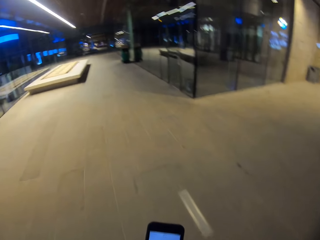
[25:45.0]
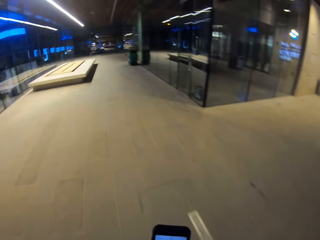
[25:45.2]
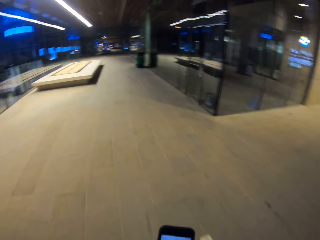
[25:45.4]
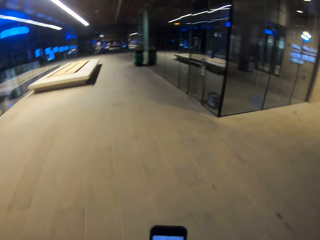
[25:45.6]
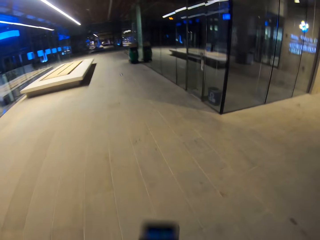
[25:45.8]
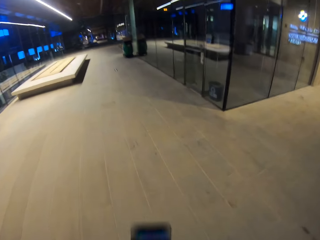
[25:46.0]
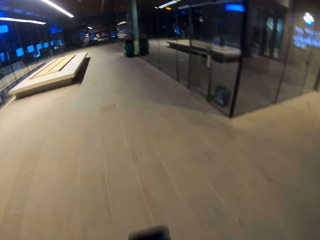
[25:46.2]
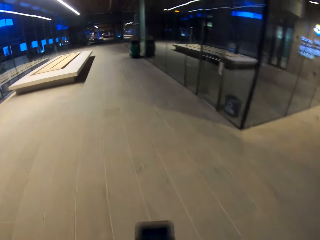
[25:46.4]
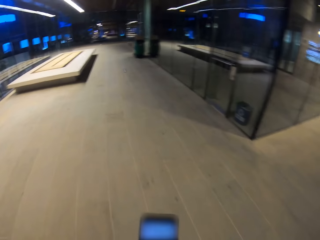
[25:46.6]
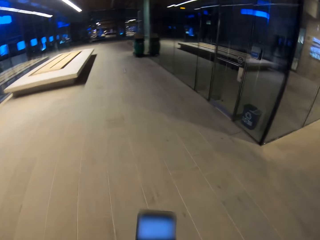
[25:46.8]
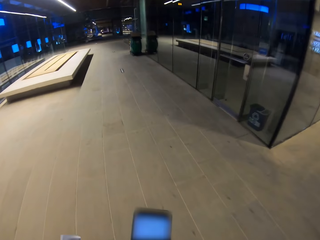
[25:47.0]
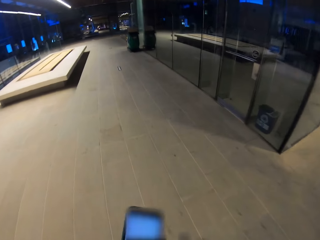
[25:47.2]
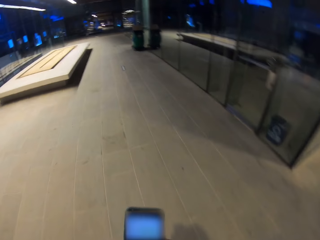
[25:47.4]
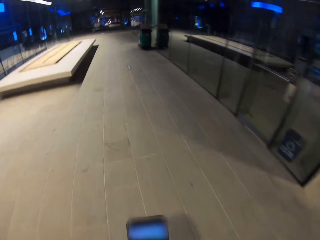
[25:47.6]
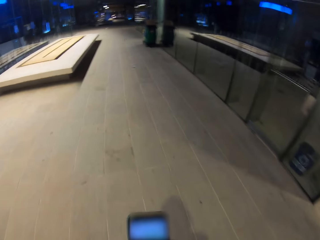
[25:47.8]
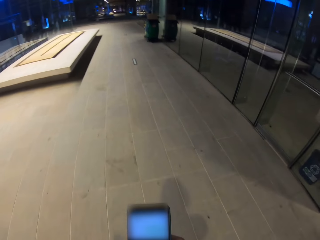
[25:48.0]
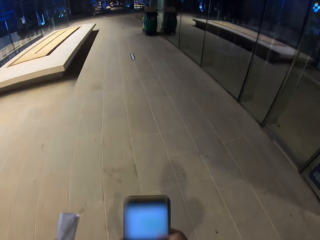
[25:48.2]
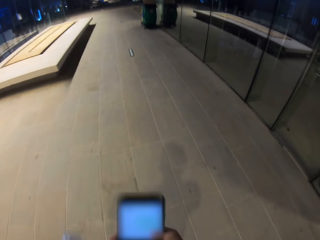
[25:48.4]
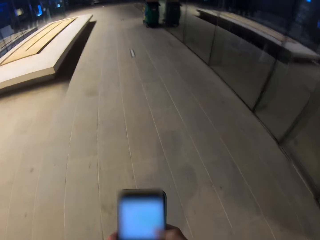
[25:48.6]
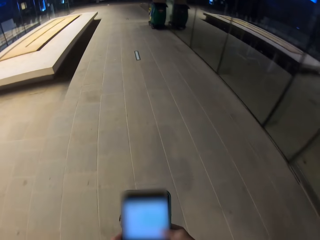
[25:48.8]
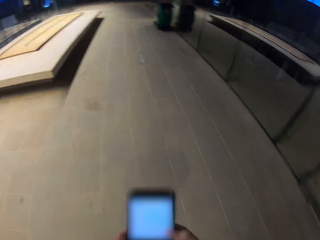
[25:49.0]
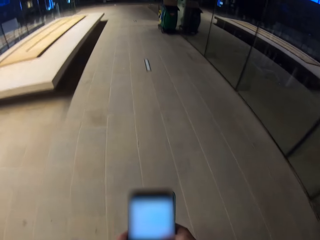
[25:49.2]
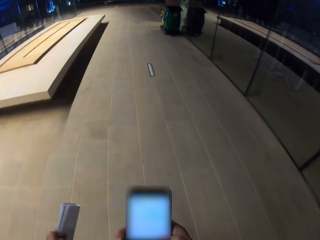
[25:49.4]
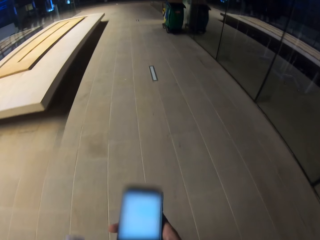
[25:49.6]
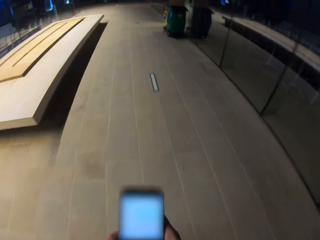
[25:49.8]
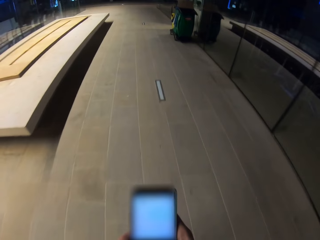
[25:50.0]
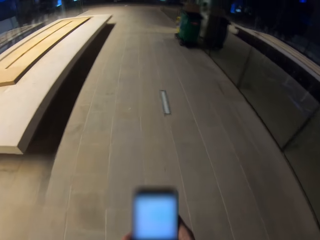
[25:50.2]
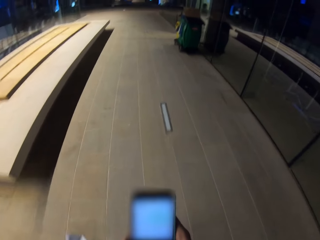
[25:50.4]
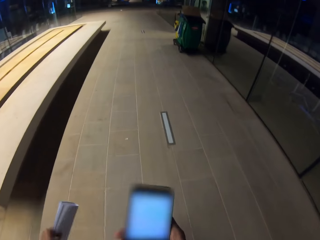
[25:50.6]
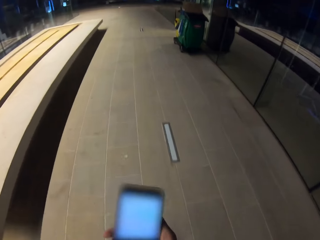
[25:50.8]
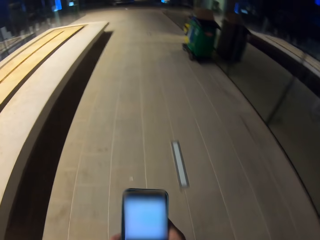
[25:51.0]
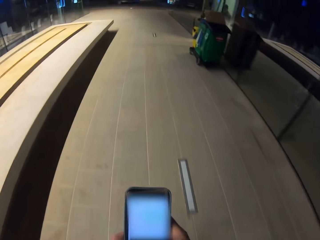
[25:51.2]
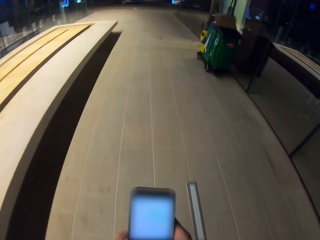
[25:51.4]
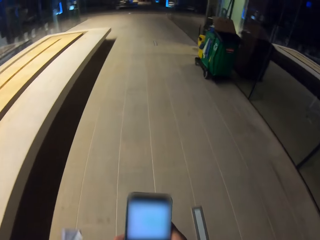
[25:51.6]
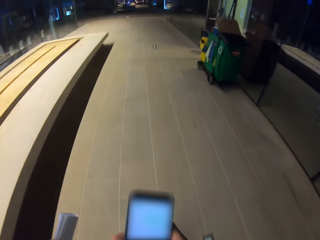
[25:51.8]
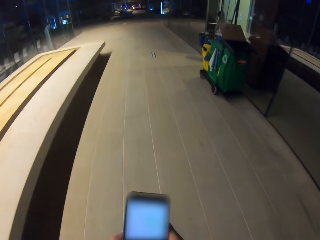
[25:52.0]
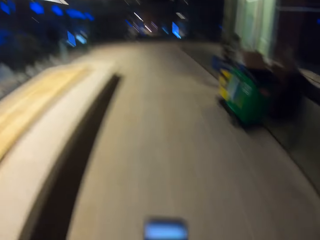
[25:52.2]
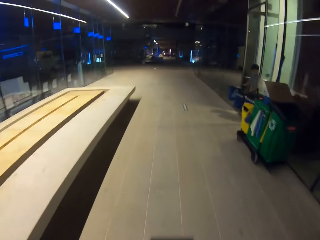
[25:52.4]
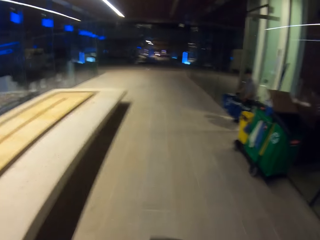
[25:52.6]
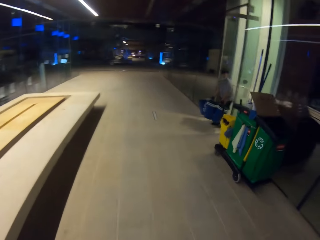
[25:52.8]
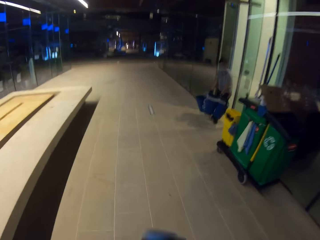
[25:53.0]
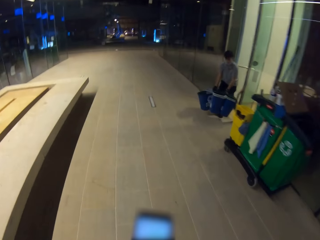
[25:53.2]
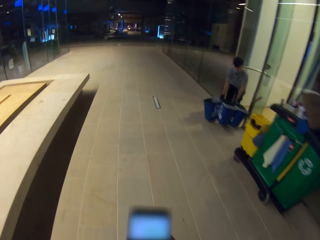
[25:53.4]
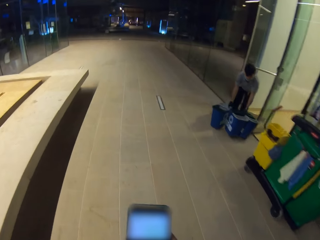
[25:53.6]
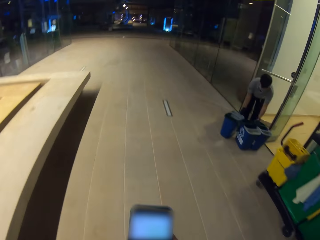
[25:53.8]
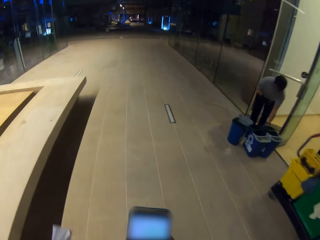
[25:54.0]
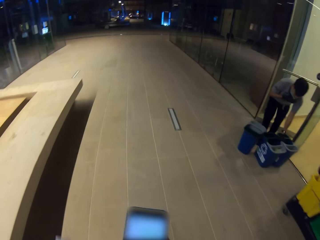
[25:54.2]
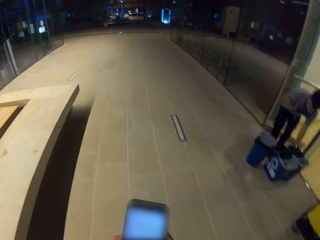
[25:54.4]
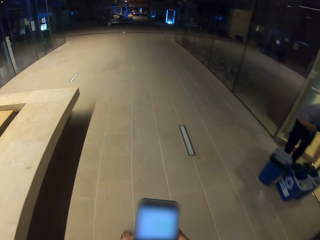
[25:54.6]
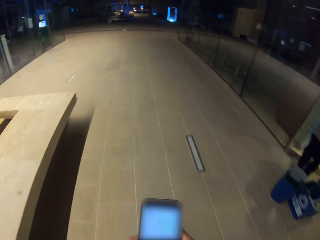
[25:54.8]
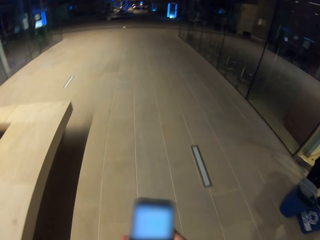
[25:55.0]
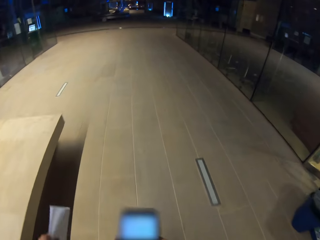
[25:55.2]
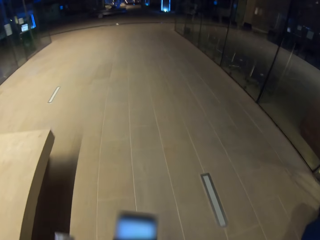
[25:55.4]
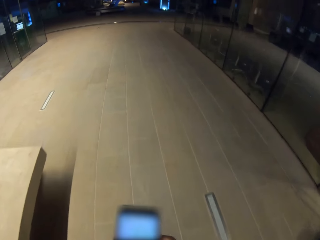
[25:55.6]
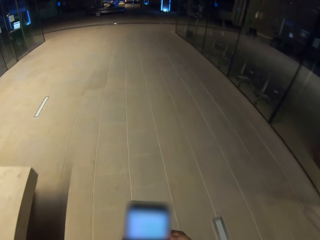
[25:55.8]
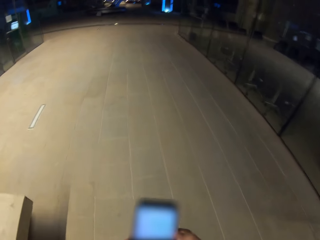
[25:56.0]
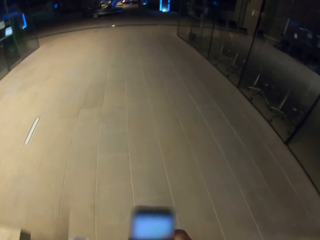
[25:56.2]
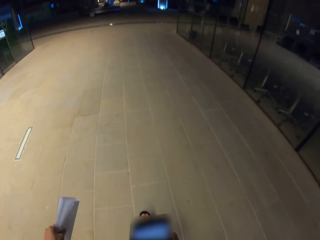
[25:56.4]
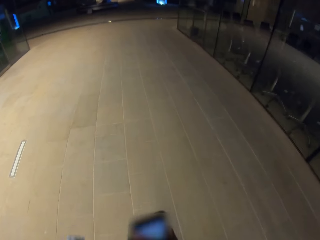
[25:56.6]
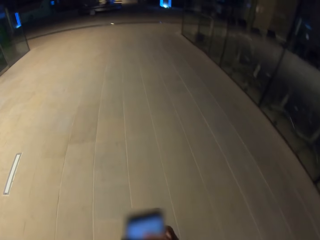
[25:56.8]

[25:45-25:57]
The camera wearer dials his phone. A man puts trash cans down. The camera wearer dials his phone again.

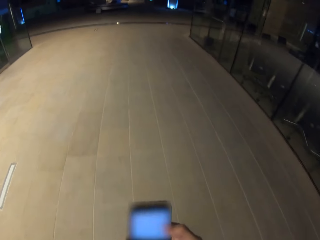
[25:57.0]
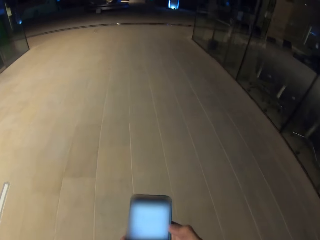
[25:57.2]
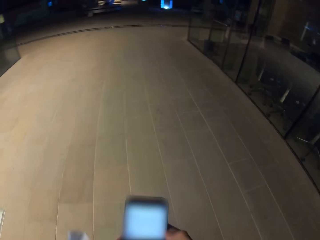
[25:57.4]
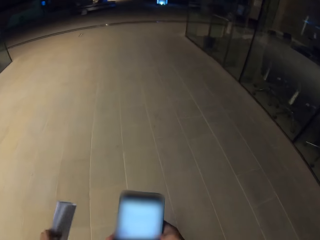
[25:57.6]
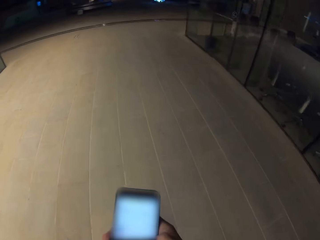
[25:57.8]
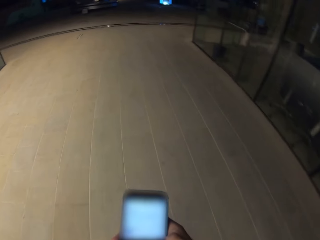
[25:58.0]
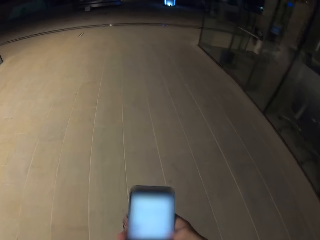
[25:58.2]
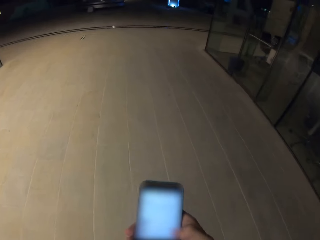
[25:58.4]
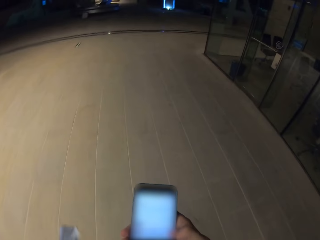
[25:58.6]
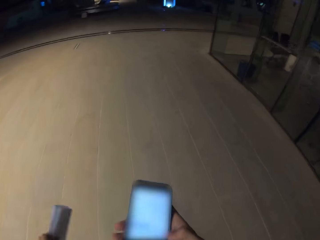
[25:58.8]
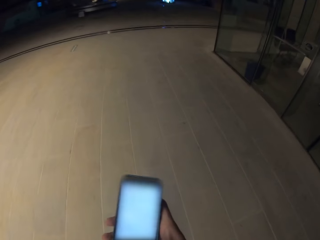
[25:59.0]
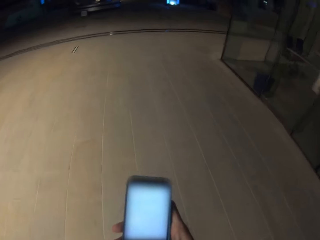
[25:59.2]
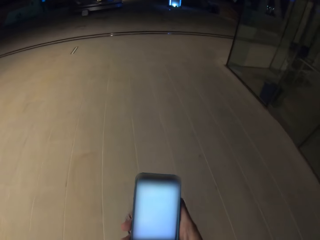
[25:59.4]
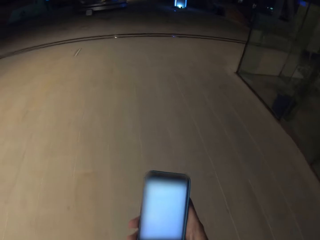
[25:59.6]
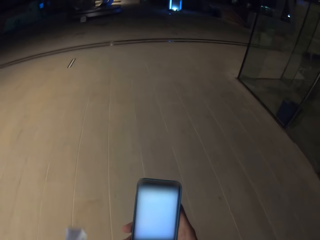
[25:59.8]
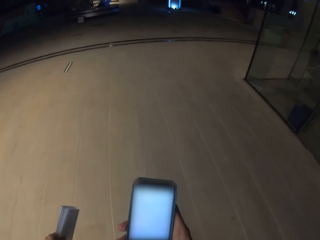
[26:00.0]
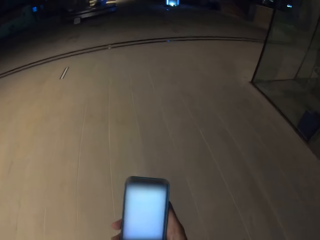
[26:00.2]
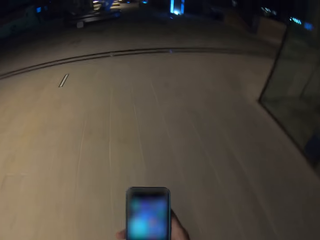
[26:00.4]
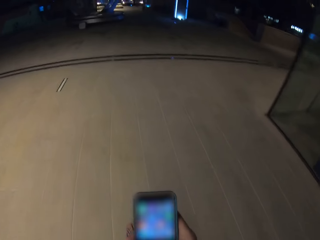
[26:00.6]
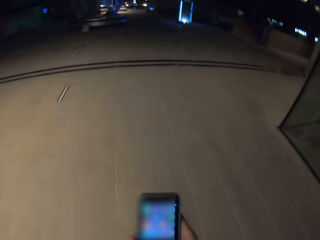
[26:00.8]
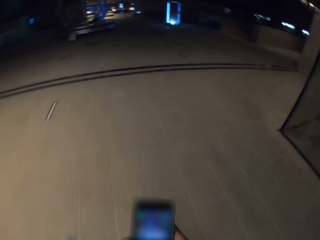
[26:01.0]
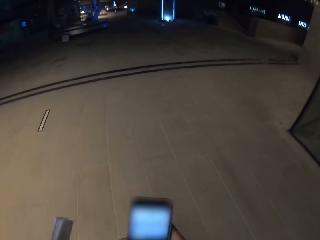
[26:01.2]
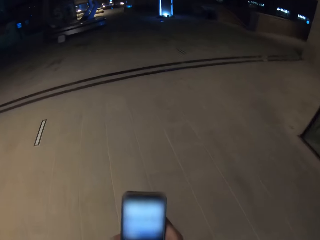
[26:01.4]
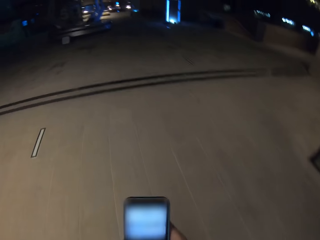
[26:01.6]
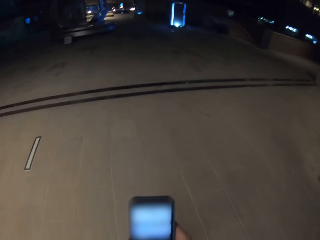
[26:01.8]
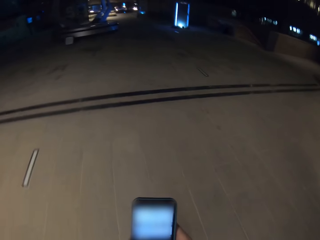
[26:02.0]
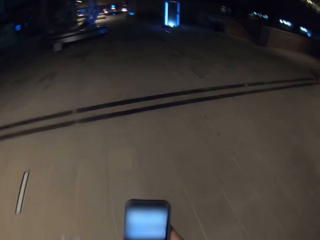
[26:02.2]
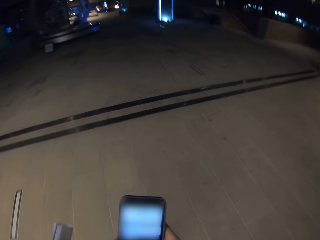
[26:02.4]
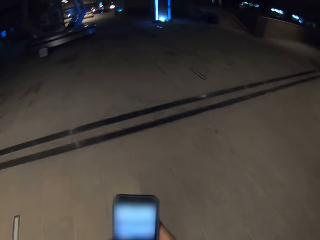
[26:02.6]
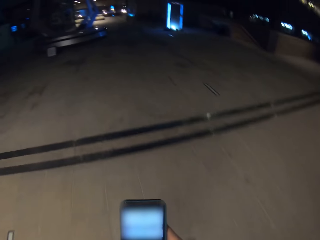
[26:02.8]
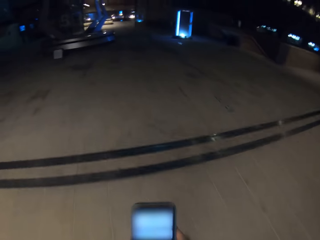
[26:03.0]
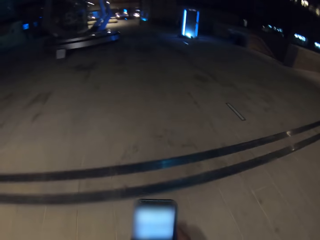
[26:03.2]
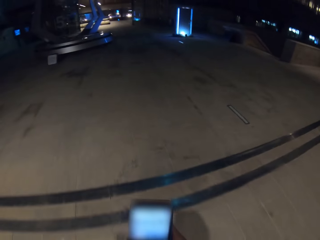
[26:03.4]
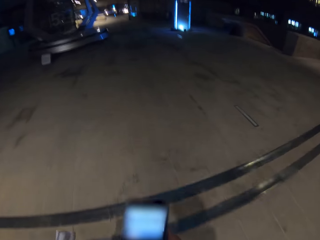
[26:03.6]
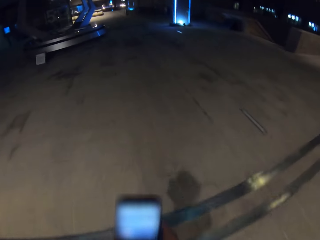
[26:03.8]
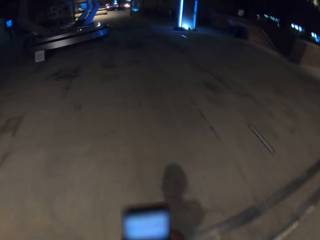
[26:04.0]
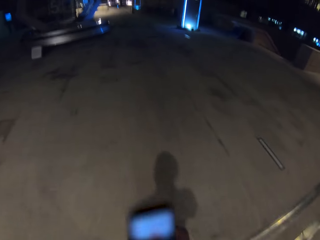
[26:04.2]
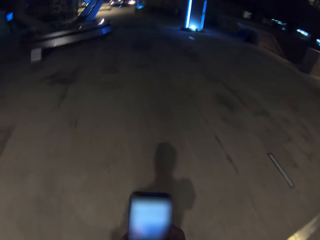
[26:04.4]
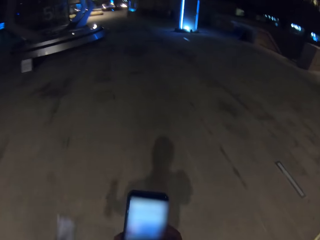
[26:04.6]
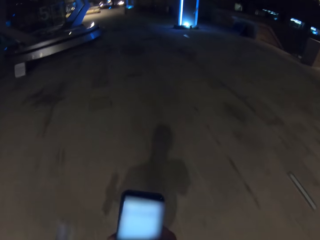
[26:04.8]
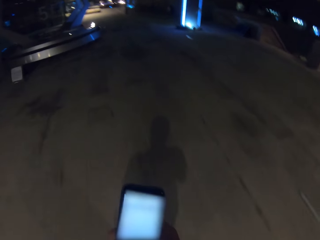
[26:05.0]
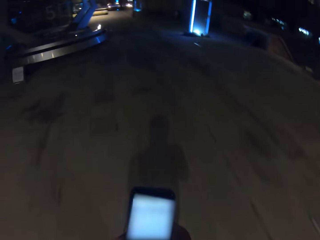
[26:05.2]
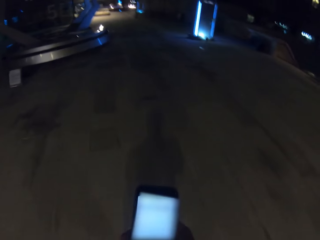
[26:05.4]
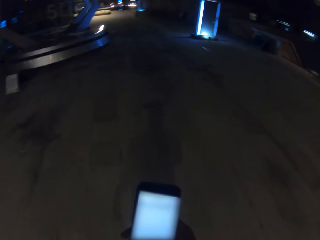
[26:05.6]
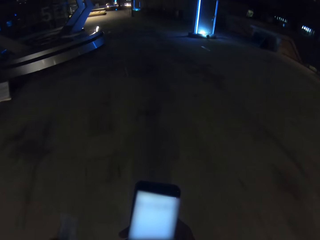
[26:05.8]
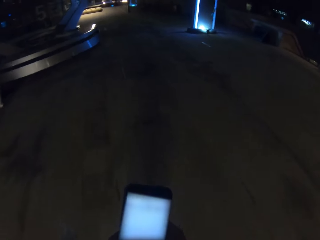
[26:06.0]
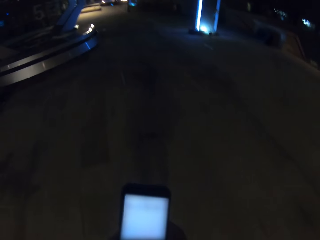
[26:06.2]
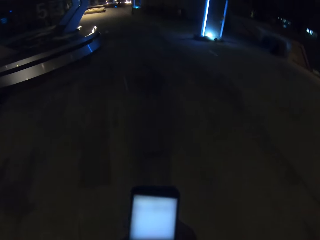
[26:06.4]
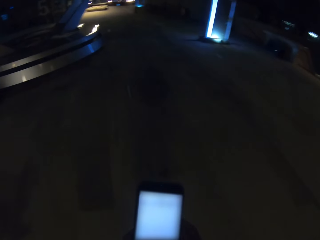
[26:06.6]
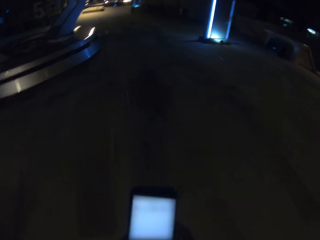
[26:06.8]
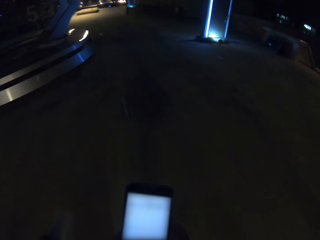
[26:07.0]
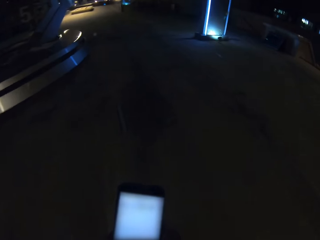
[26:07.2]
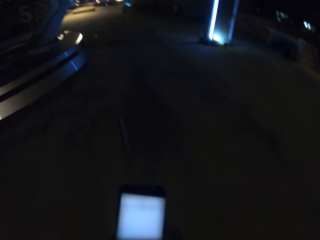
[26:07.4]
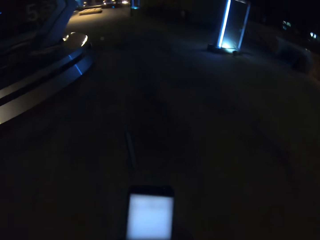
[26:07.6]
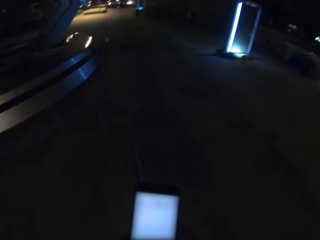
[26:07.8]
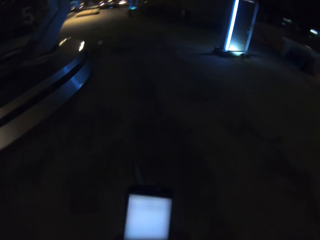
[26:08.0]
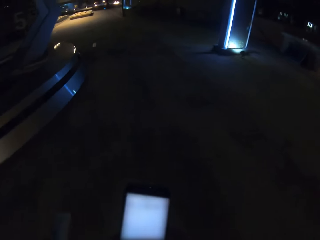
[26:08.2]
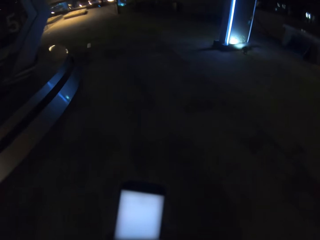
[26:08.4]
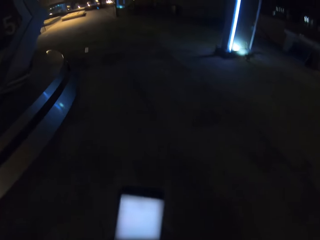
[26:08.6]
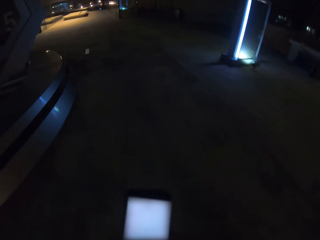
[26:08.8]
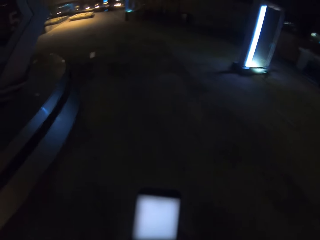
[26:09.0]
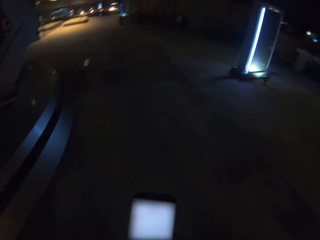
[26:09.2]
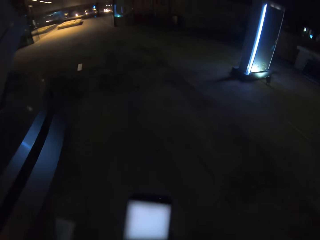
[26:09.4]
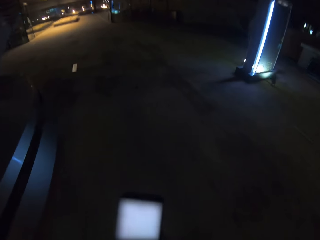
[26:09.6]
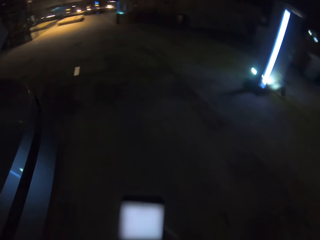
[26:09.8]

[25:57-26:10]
The camera wearer dials his phone. He dials his phone repeatedly.
